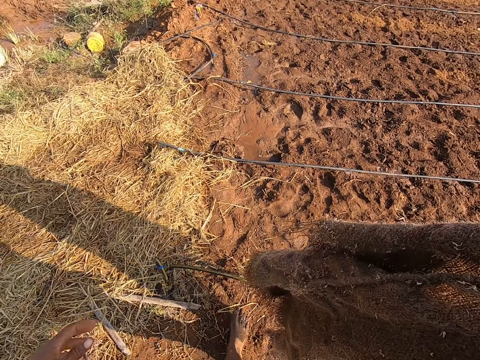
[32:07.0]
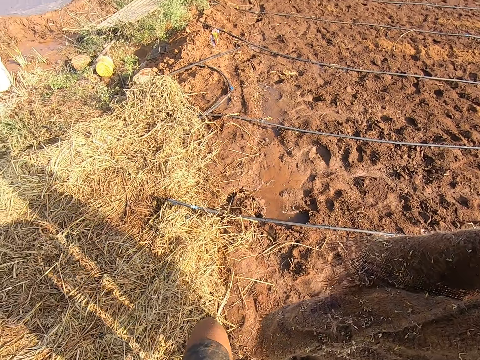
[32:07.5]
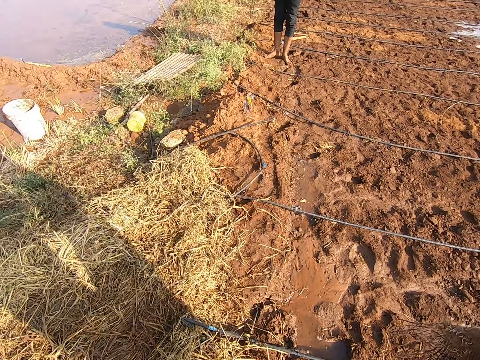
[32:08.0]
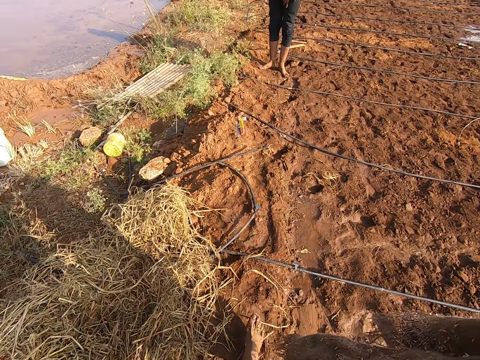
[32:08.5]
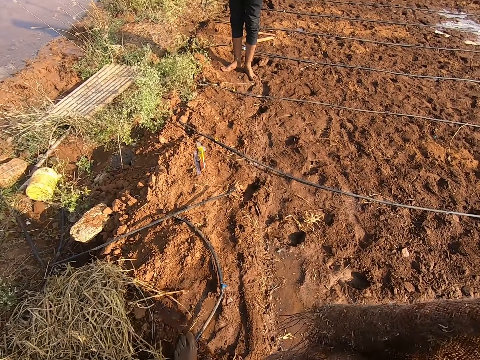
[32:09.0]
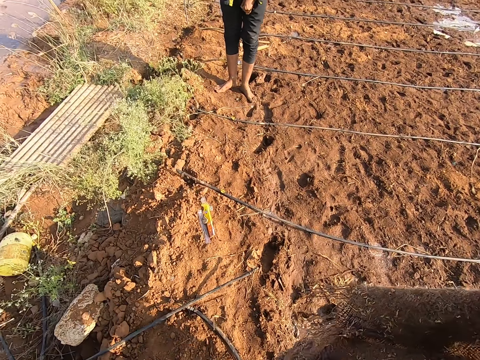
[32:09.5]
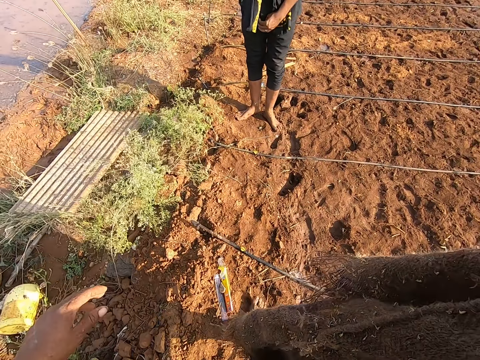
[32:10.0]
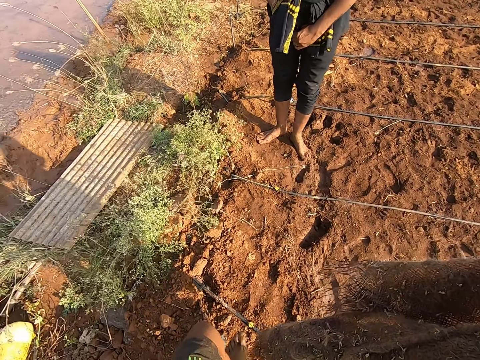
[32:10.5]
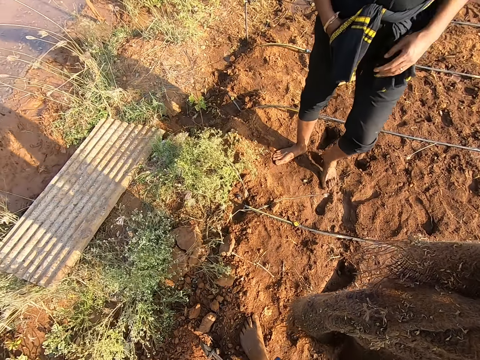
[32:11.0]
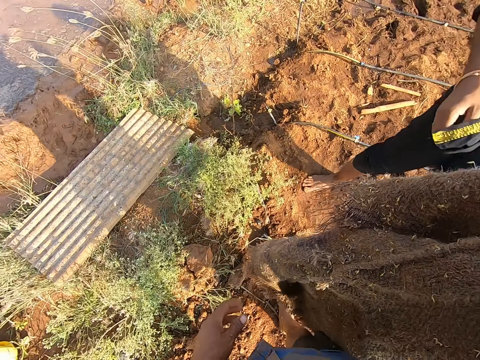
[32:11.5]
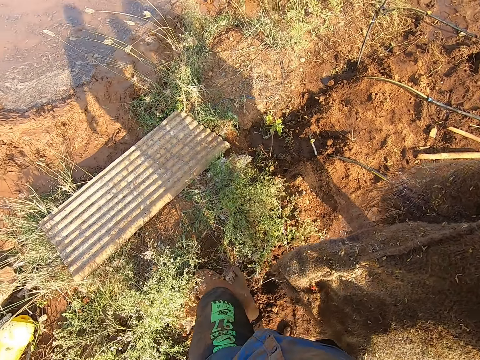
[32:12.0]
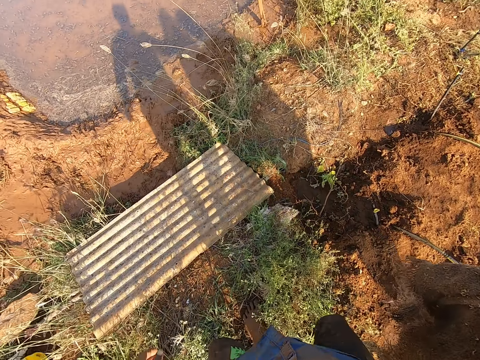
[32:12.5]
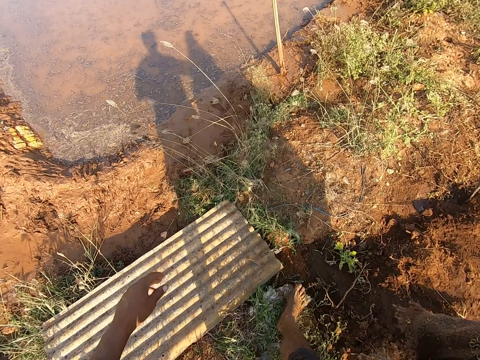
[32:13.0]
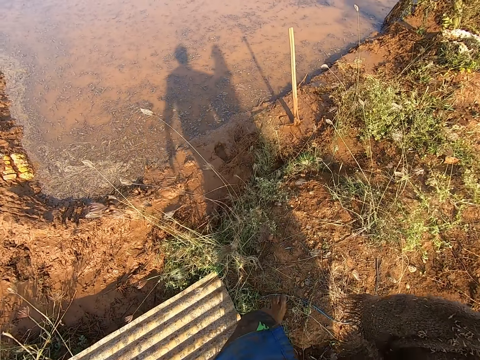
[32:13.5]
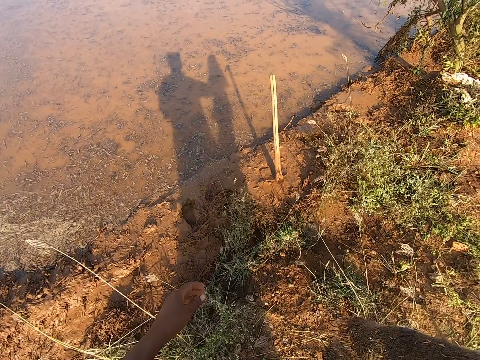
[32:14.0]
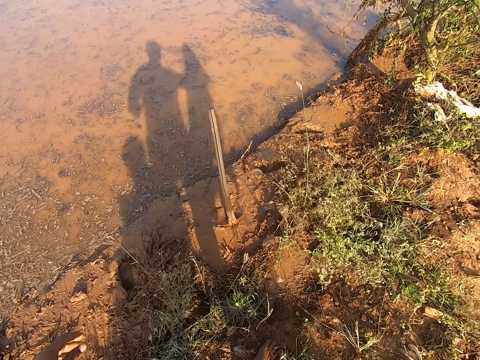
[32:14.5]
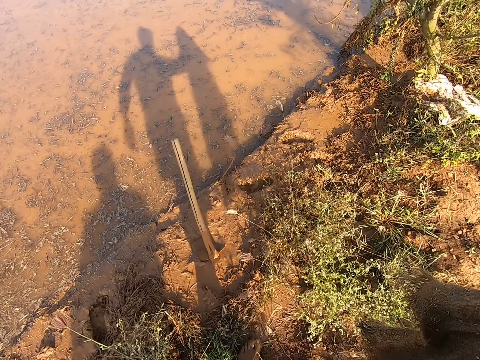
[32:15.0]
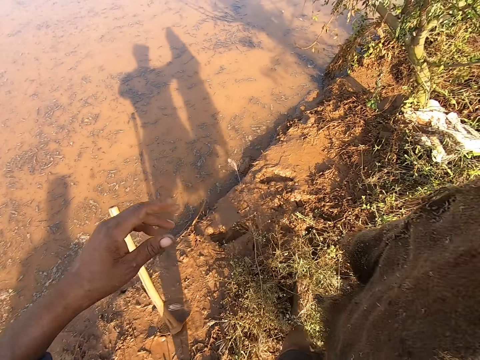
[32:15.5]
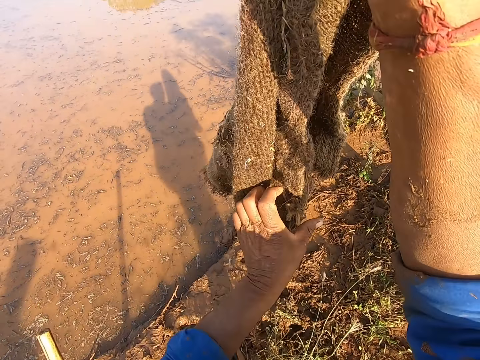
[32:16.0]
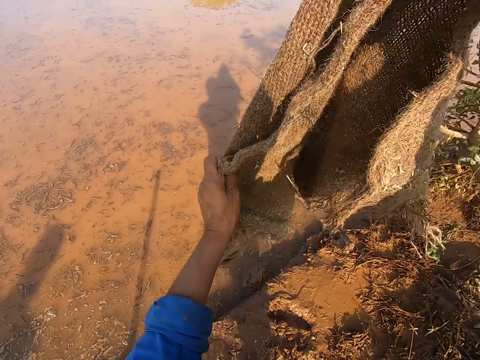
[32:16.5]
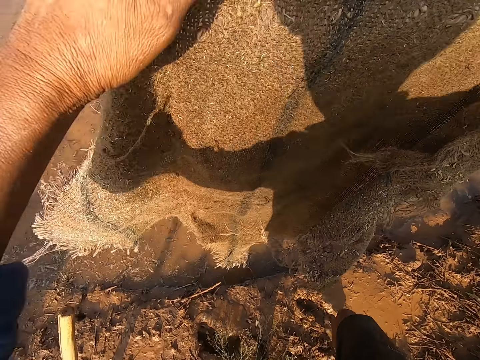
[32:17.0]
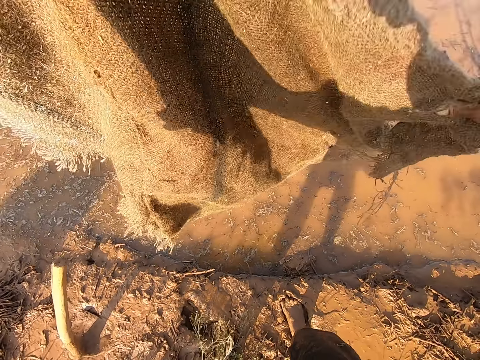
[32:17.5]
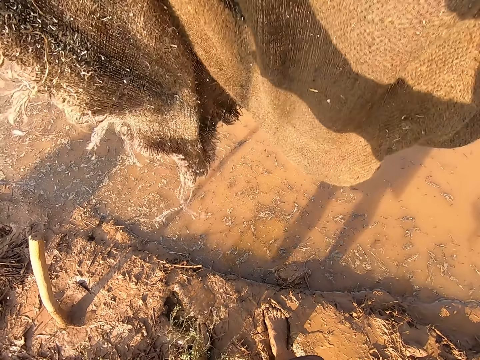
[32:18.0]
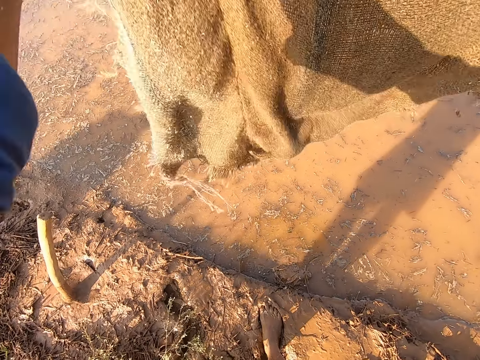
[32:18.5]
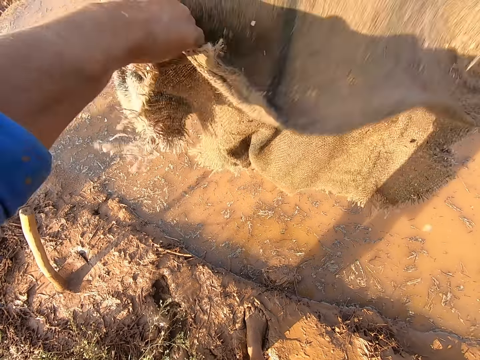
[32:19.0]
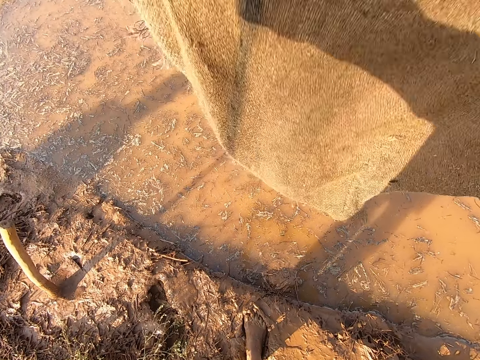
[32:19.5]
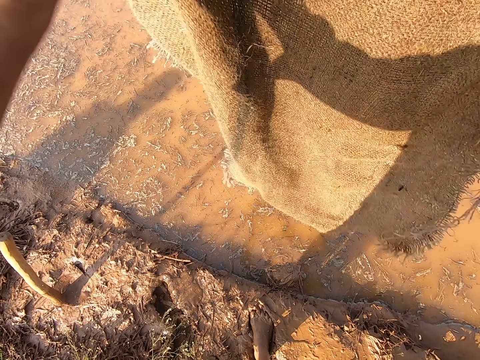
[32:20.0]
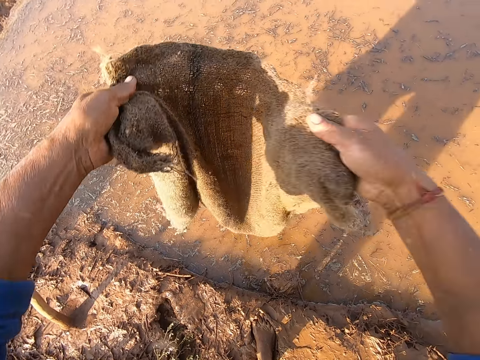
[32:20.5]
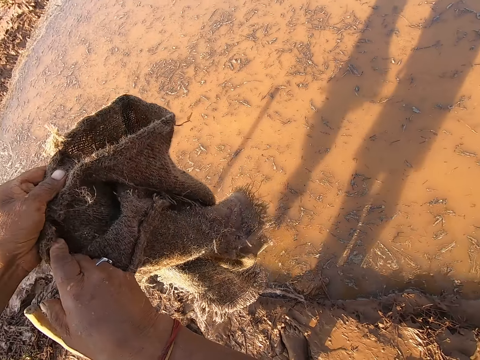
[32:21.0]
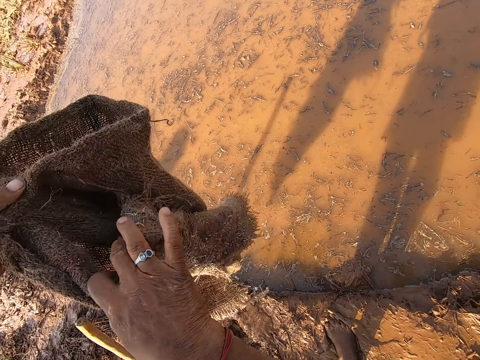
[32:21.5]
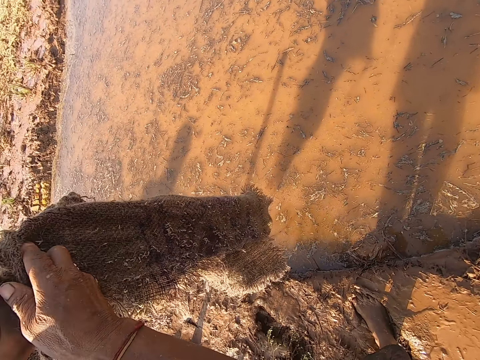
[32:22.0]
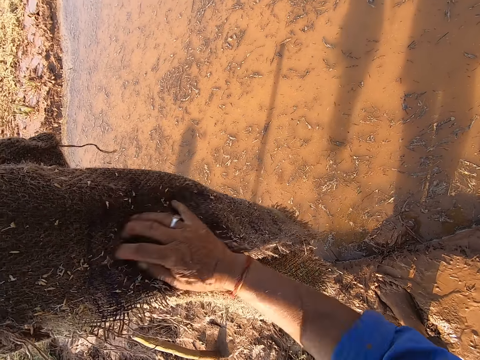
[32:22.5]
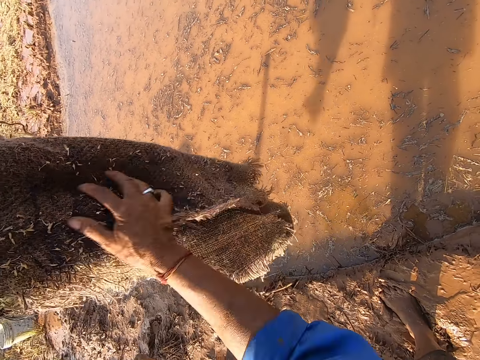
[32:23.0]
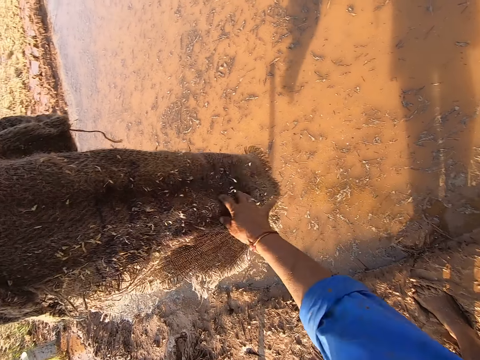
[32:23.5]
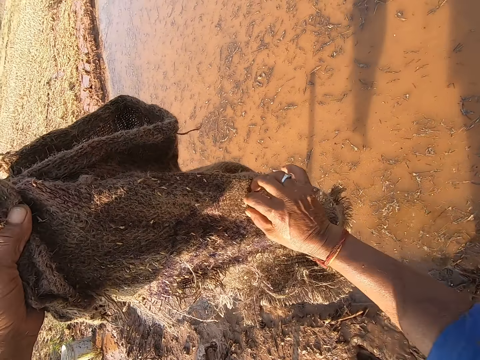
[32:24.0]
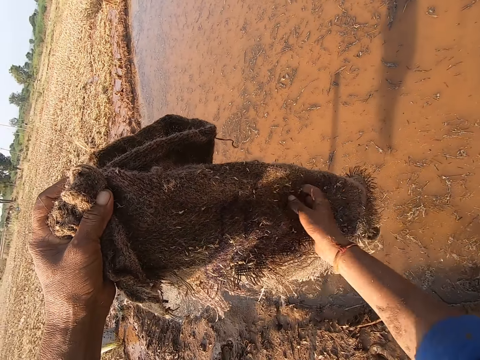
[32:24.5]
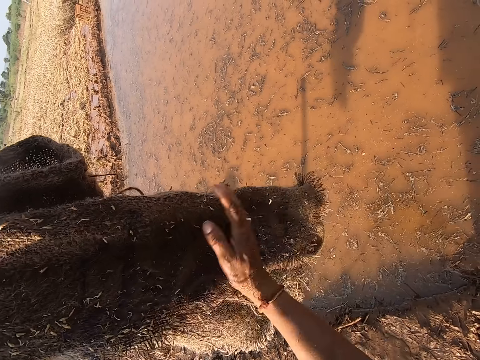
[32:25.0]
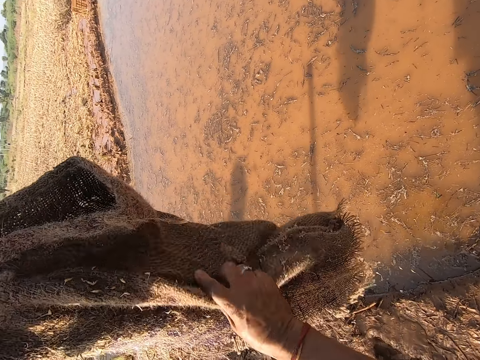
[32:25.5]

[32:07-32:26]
The camera wearer walks towards a lake. He talks to a man. He talks to the man again. The man talks to the camera wearer. The camera wearer walks around. He holds the raffia material with his hands. He dusts the raffia material over the lake with his hands. He shakes the sack. He wipes the sack.

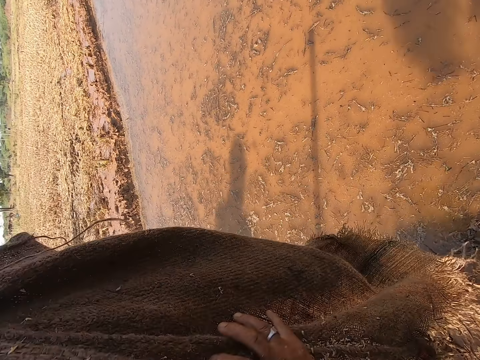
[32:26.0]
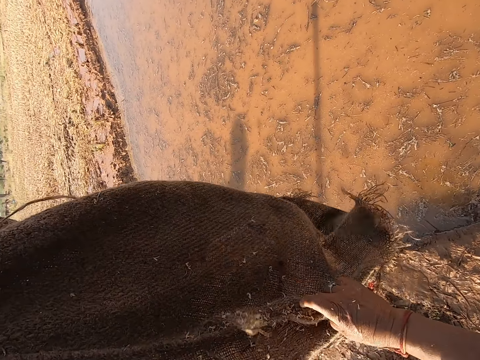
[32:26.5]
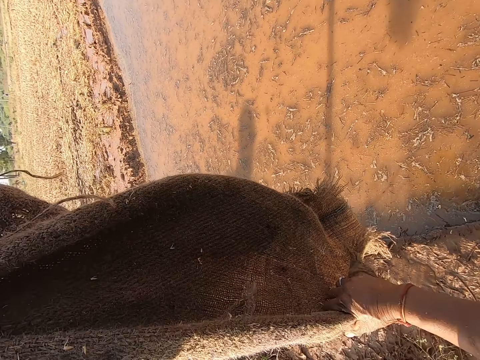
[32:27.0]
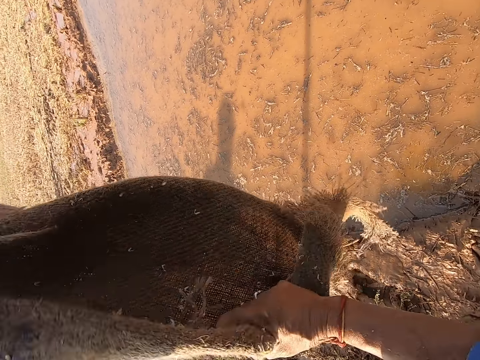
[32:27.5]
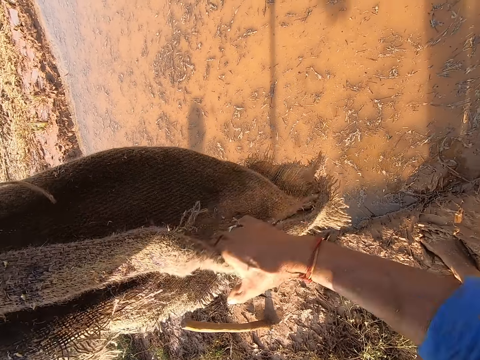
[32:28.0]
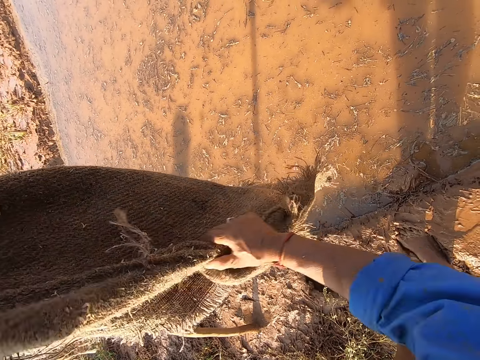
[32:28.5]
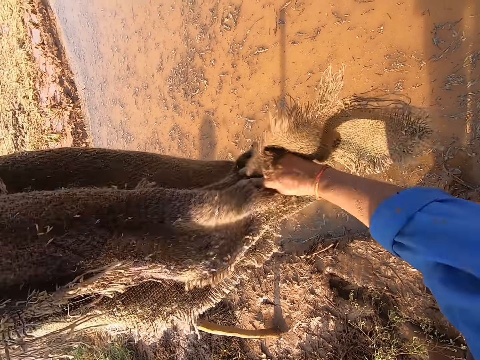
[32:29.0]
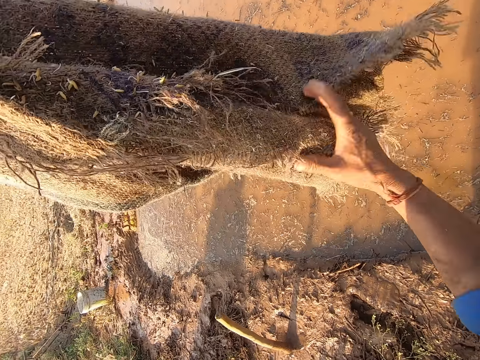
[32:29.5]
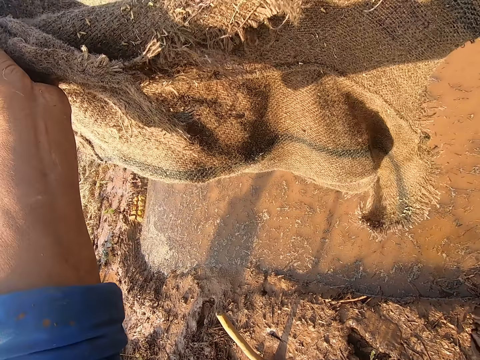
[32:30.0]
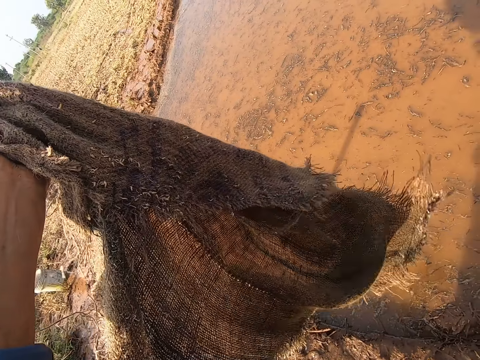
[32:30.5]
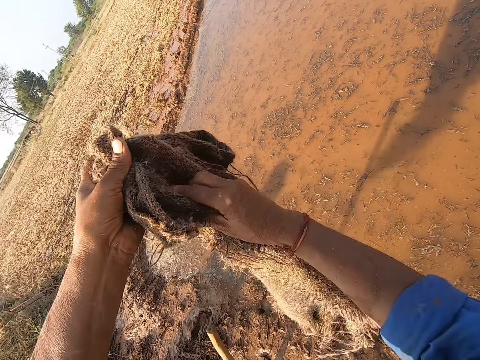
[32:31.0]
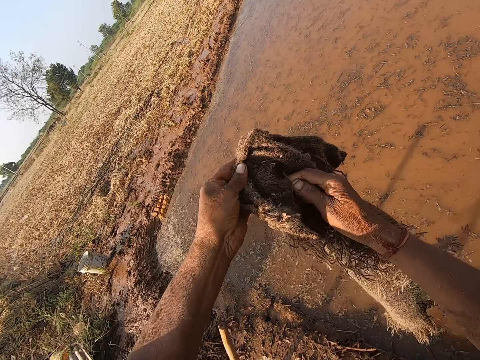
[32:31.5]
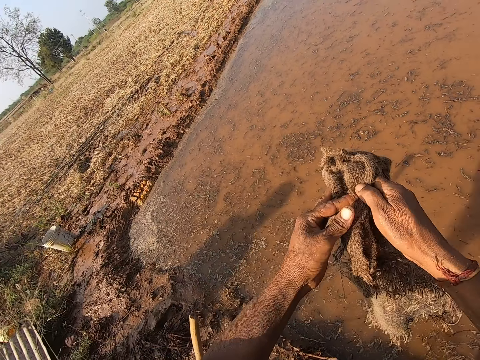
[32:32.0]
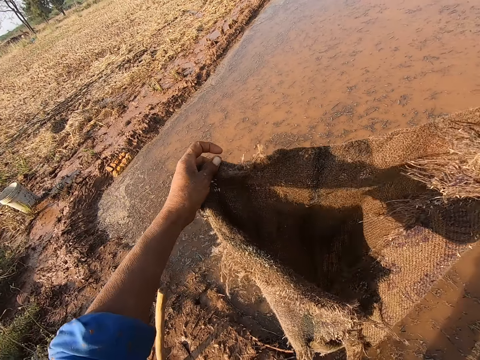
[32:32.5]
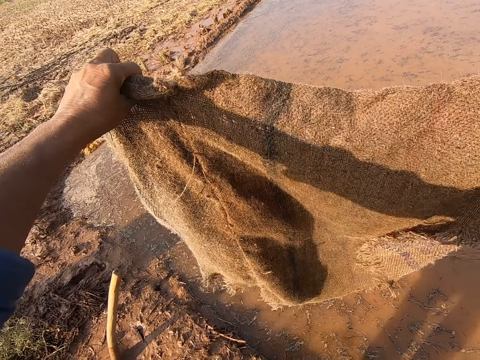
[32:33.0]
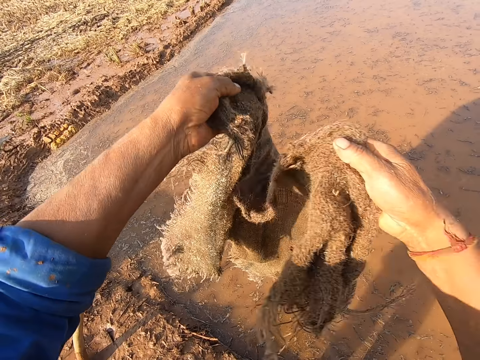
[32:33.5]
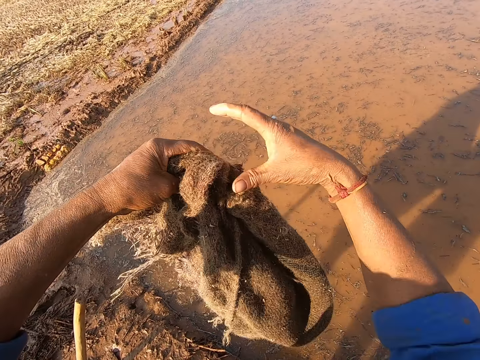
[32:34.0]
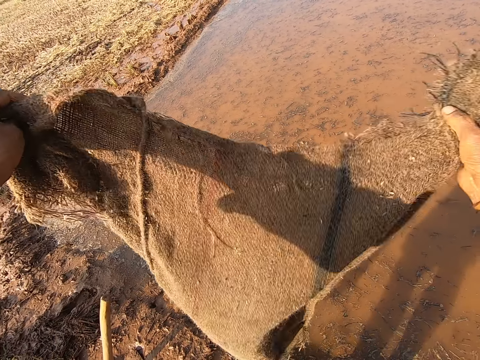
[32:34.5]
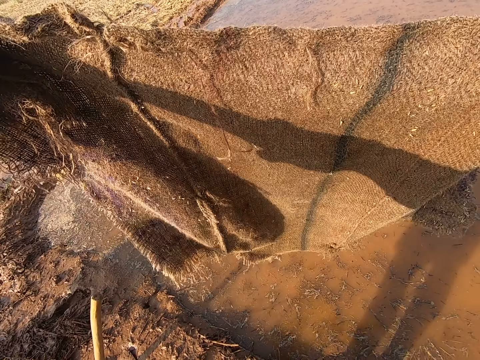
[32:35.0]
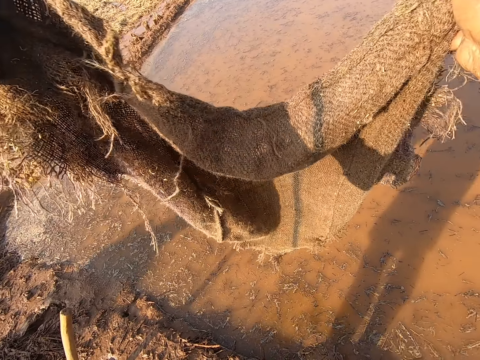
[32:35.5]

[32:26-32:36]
The camera wearer turns the sack.
